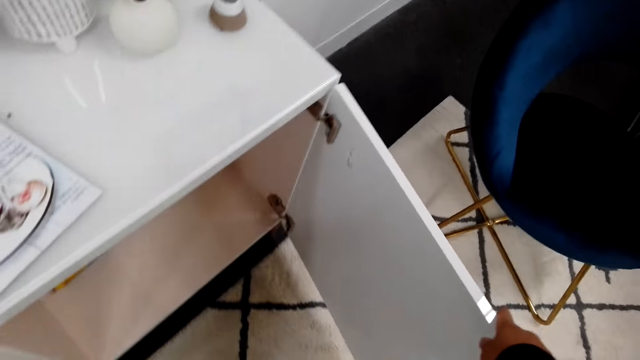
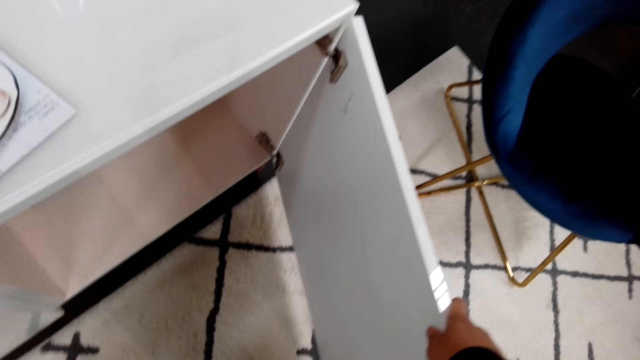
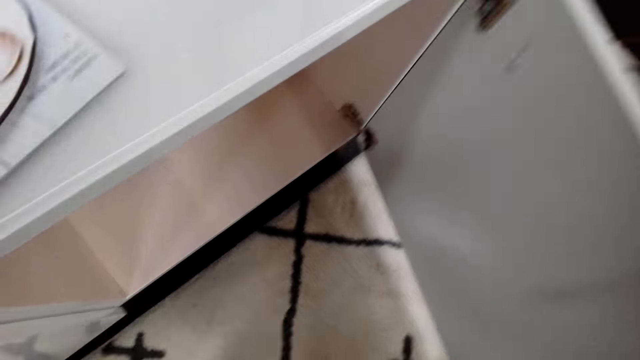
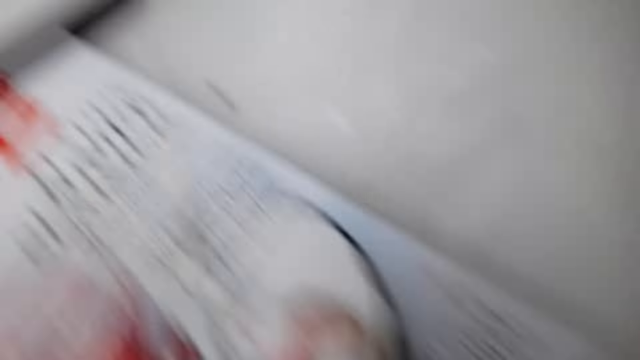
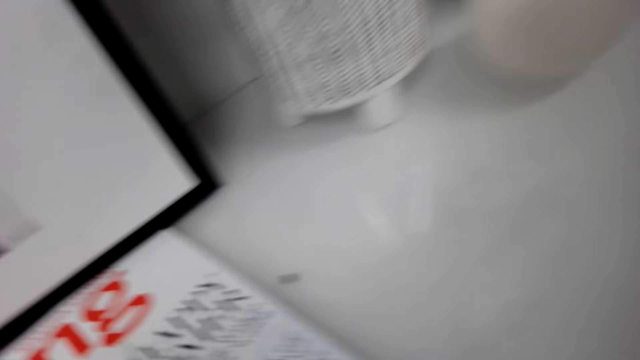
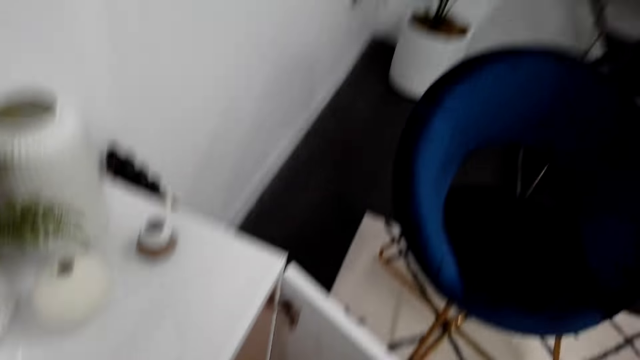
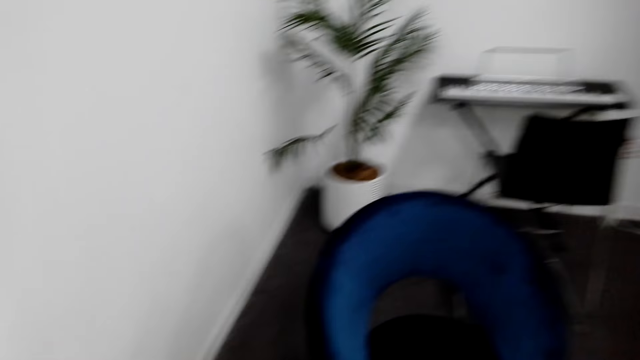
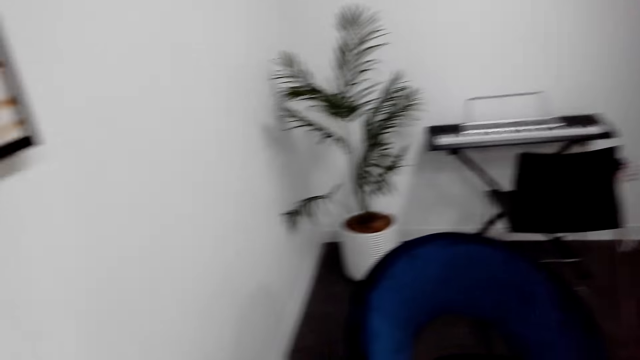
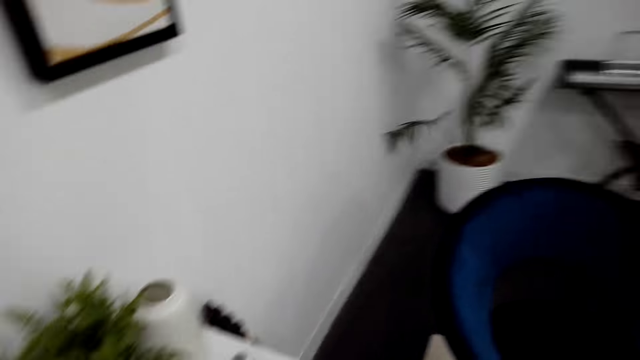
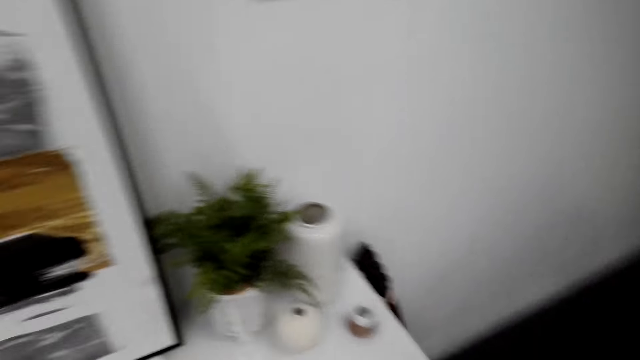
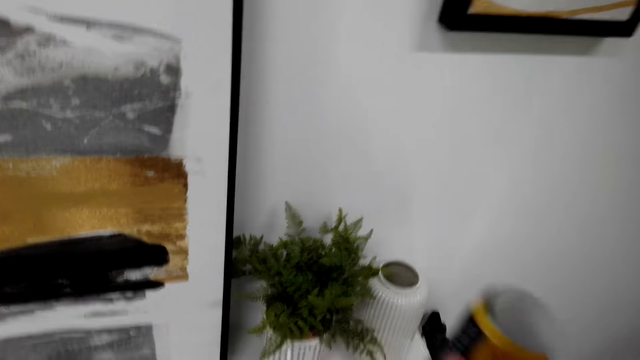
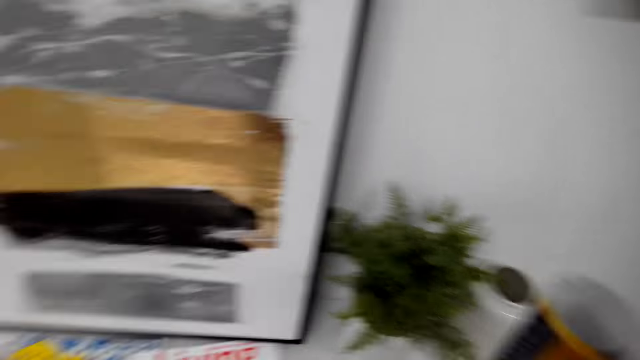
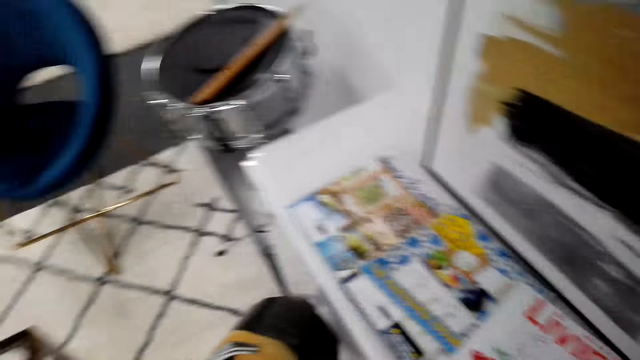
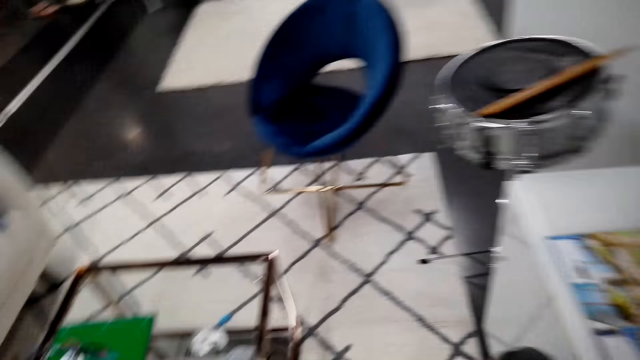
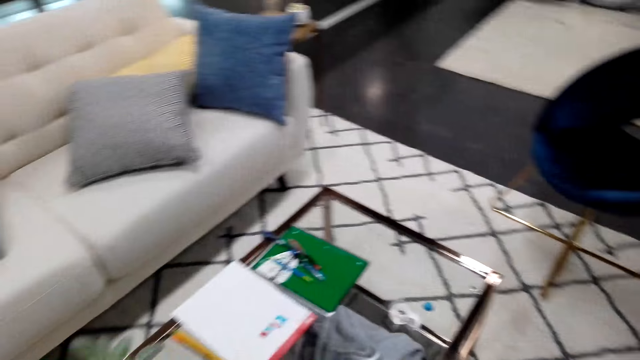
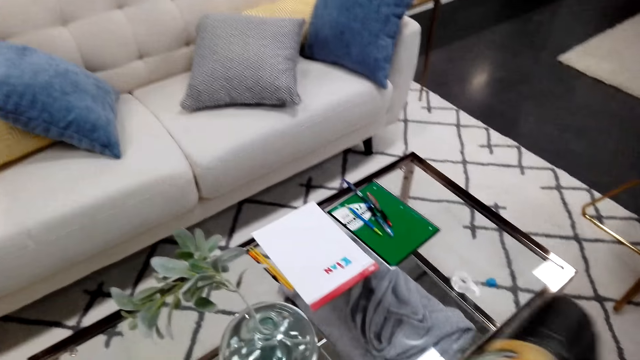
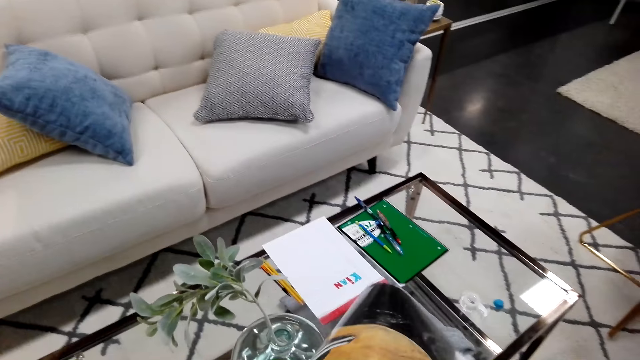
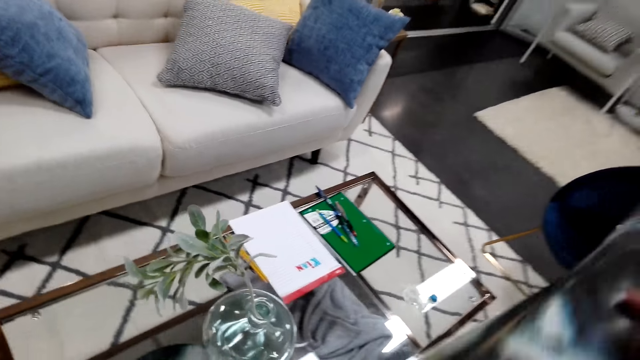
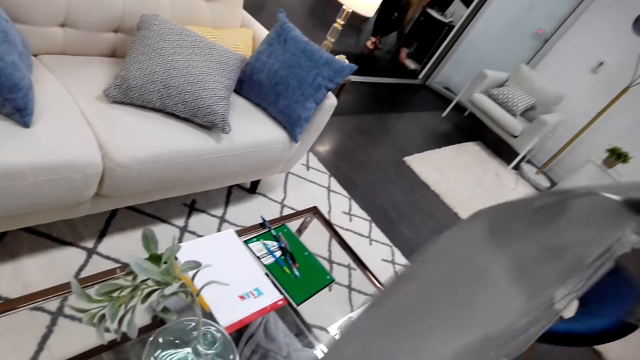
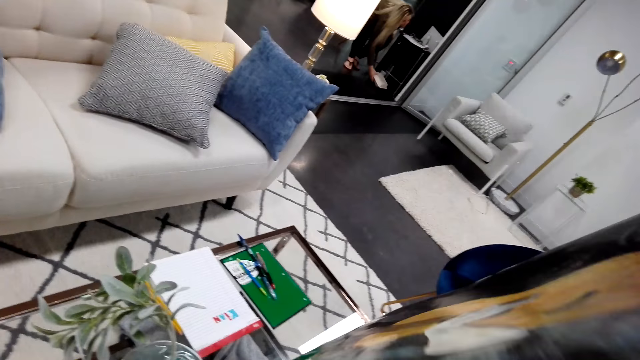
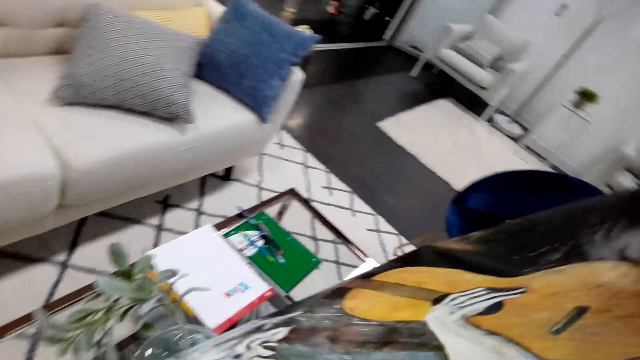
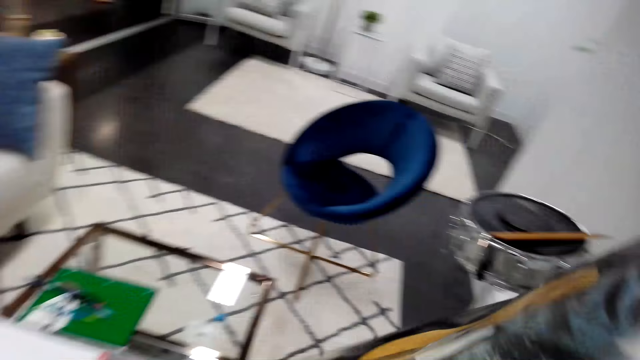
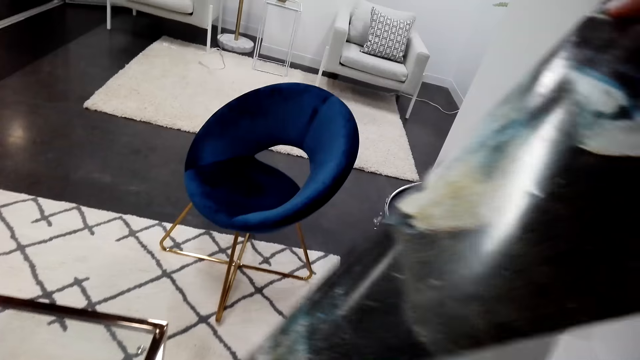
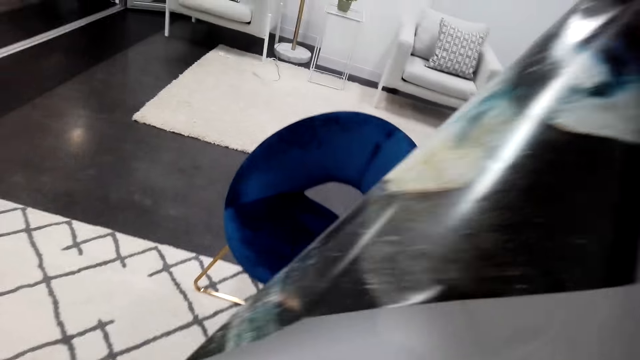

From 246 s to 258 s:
The camera wearer talks while carrying the wall deco.

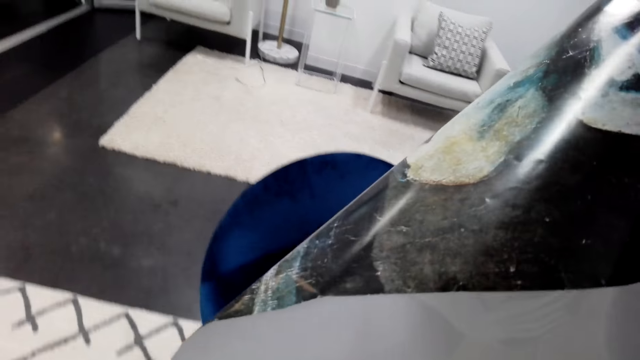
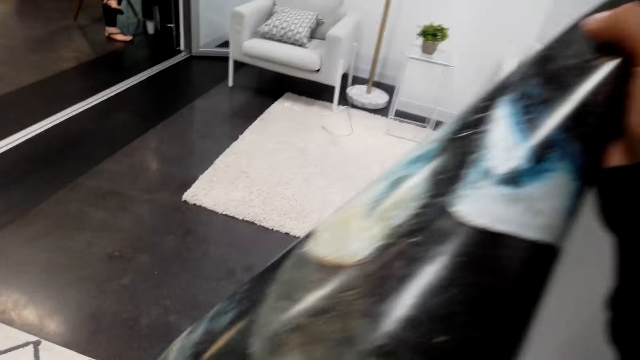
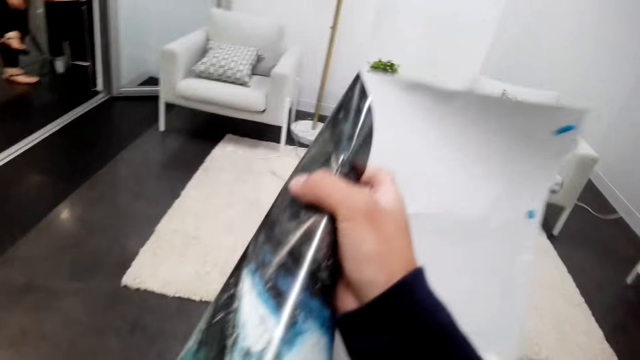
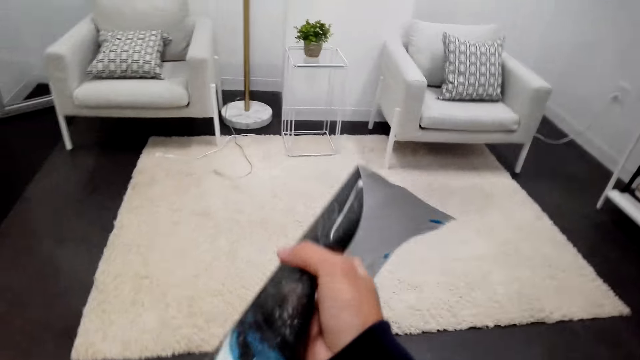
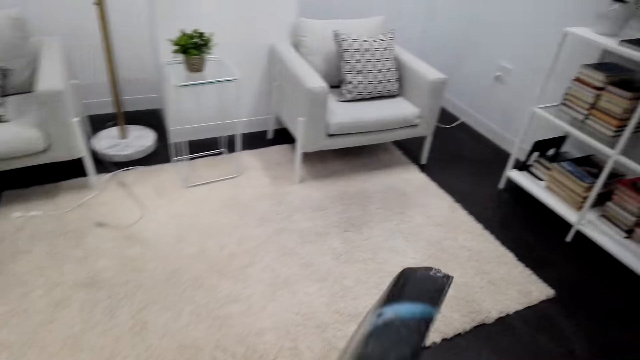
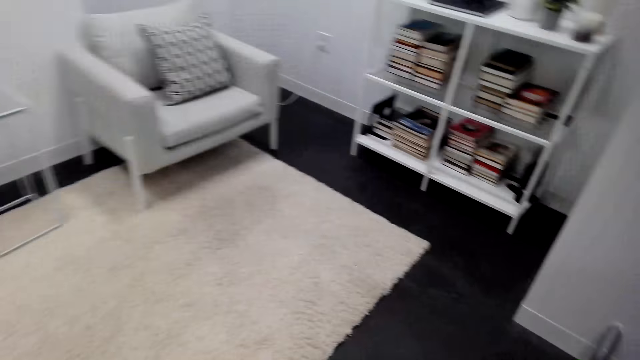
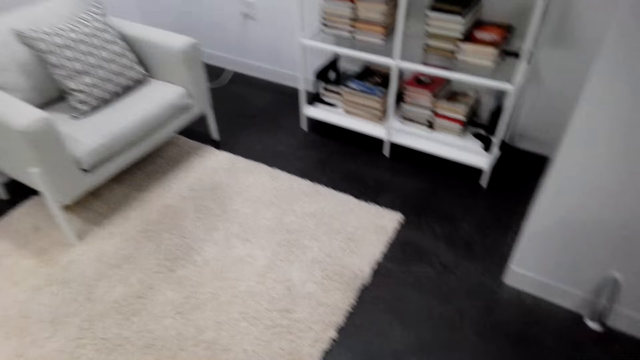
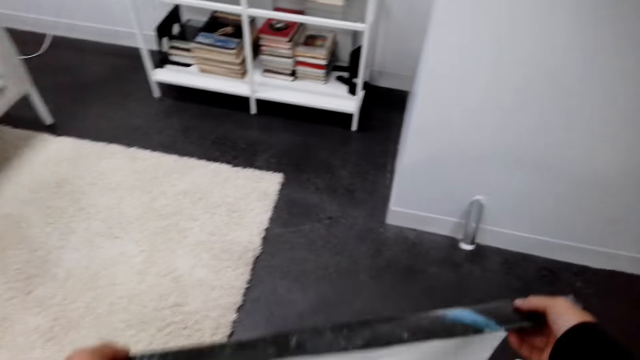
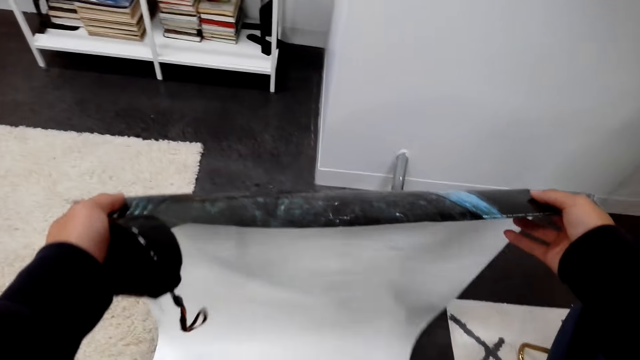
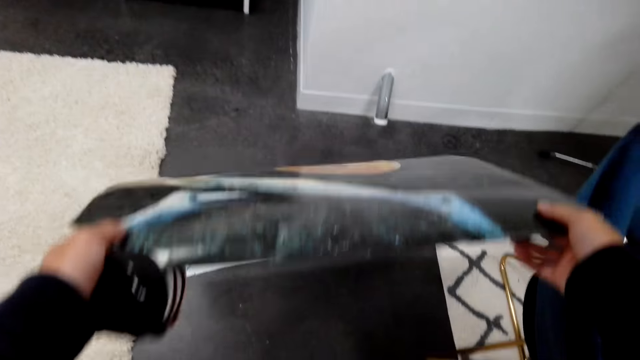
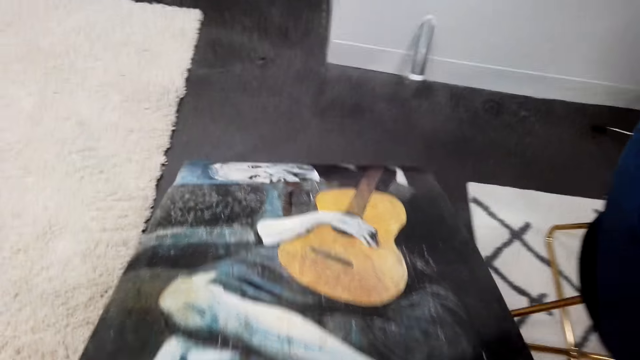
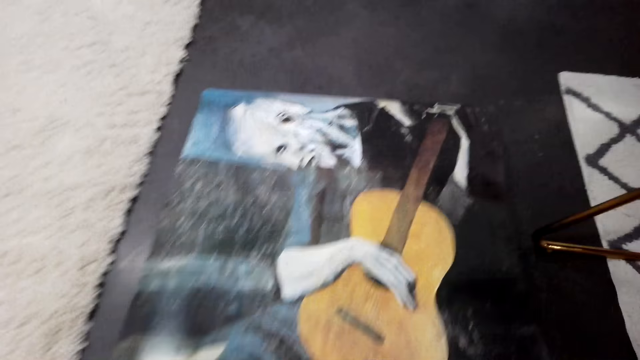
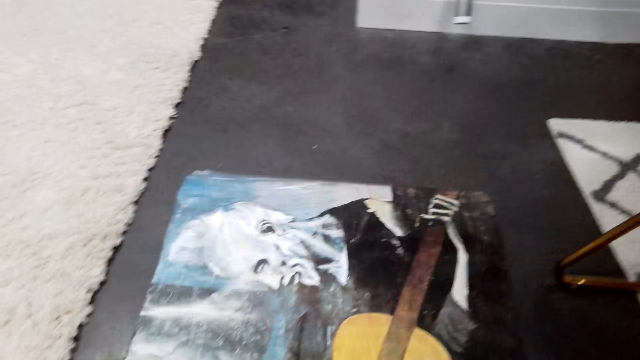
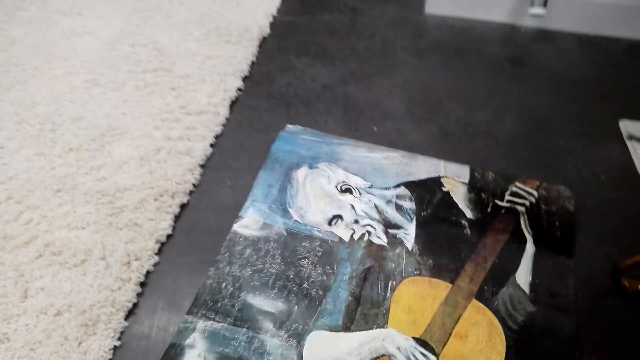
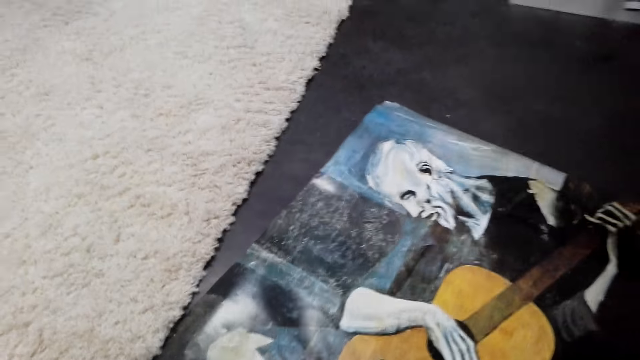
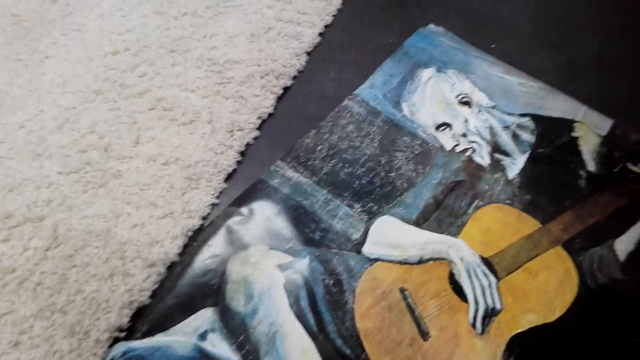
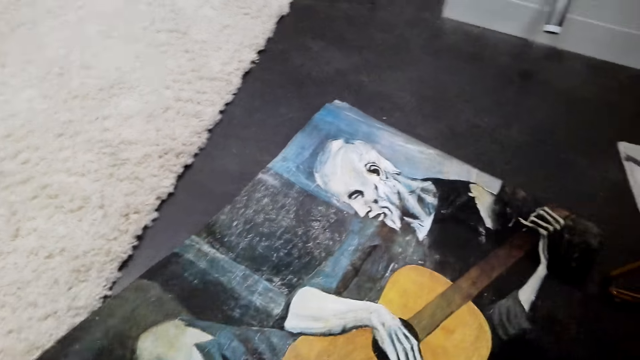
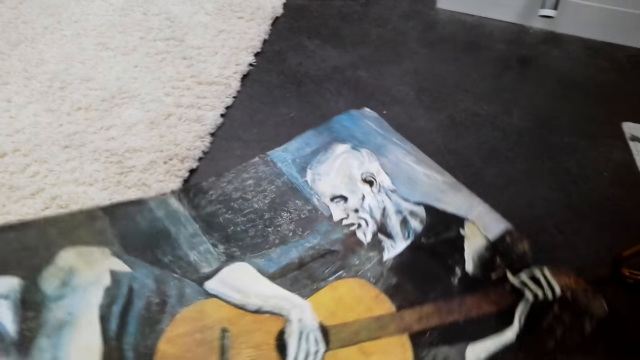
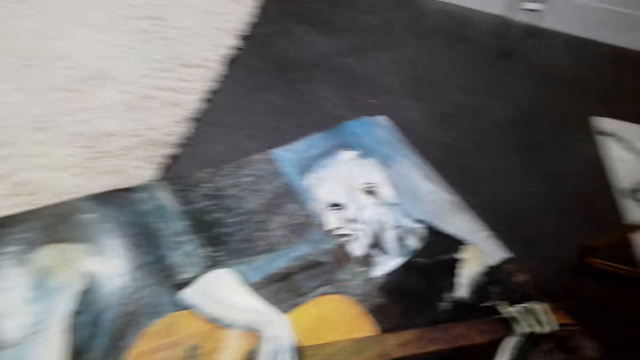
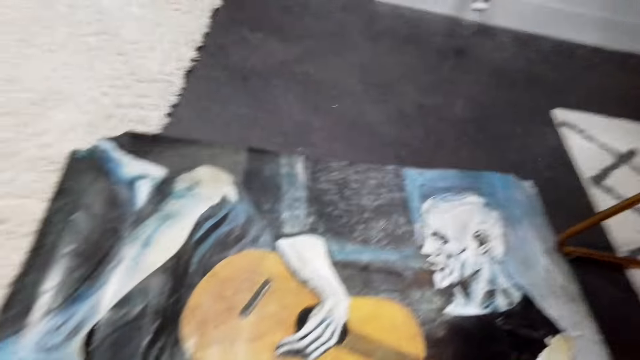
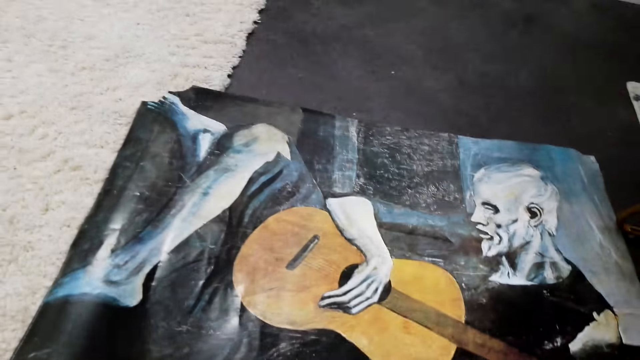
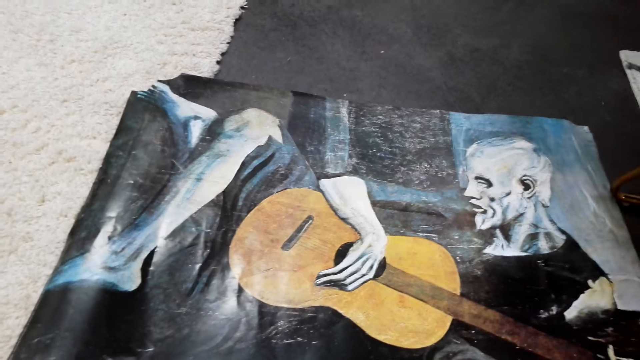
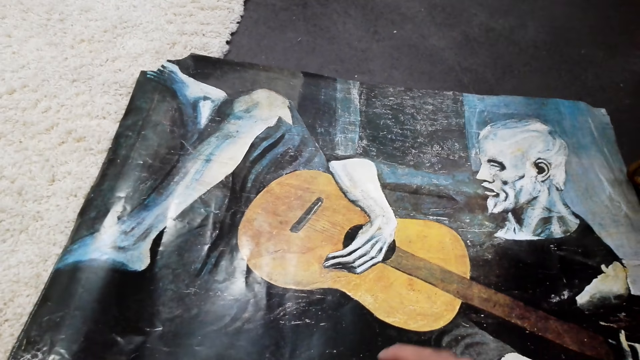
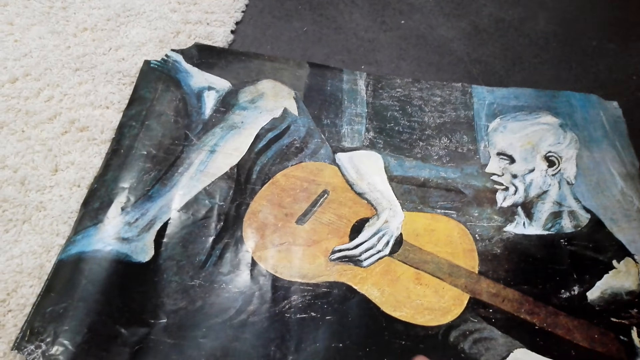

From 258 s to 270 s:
The camera wearer puts the wall deco down and measures.
